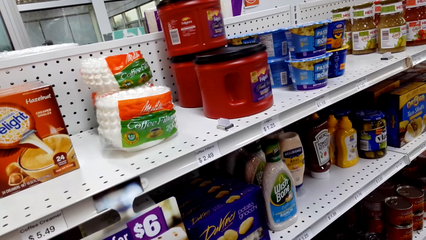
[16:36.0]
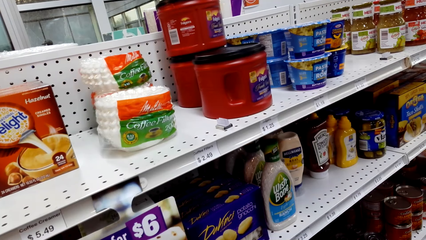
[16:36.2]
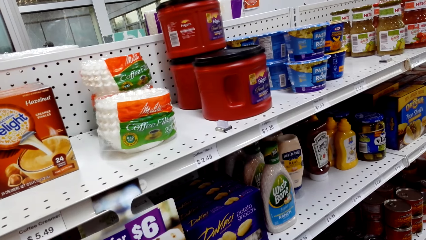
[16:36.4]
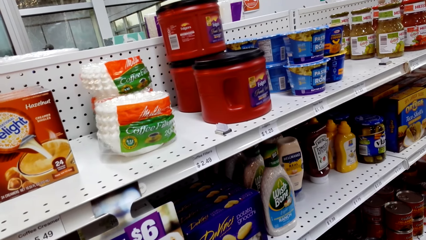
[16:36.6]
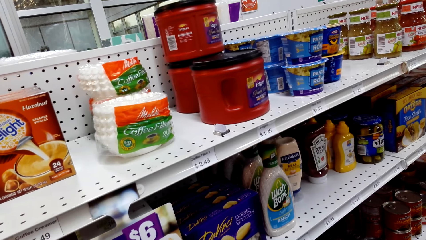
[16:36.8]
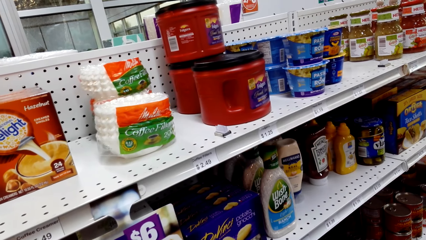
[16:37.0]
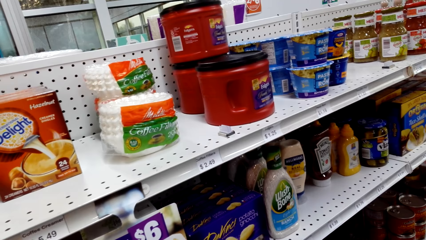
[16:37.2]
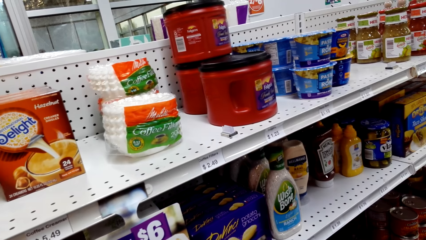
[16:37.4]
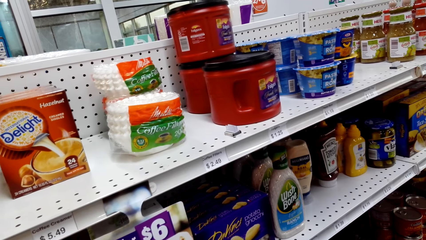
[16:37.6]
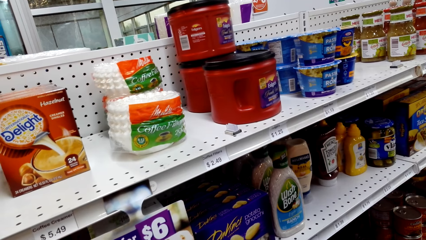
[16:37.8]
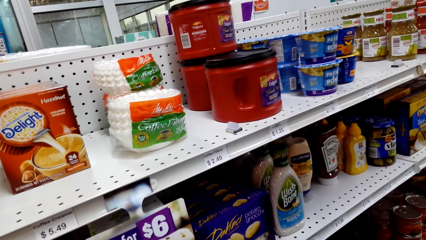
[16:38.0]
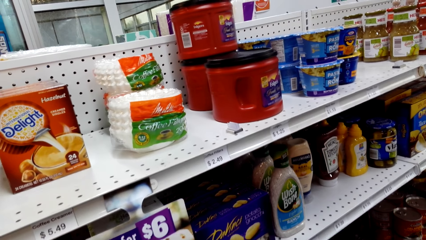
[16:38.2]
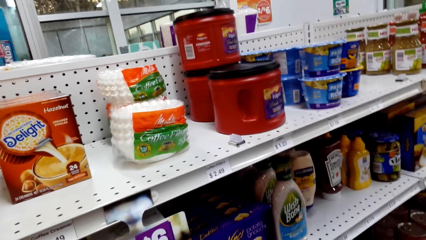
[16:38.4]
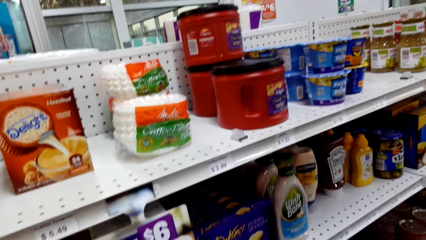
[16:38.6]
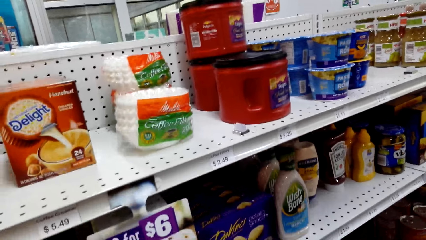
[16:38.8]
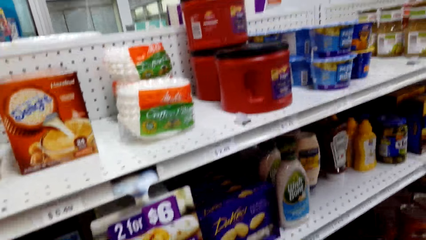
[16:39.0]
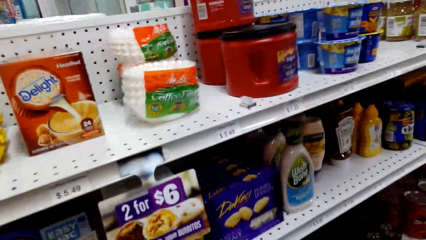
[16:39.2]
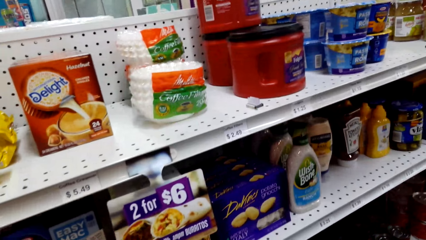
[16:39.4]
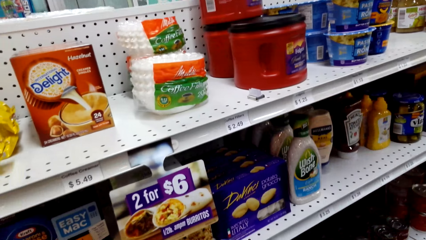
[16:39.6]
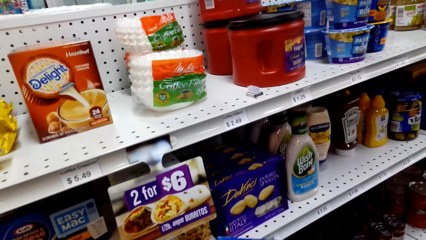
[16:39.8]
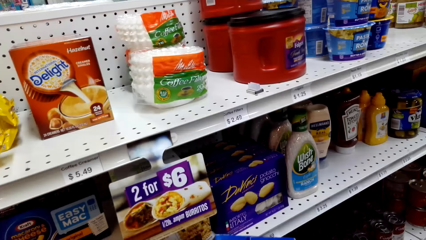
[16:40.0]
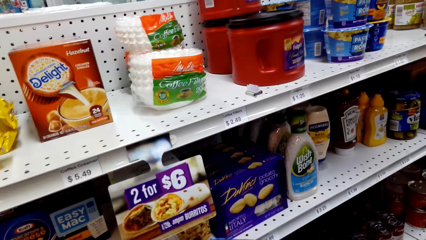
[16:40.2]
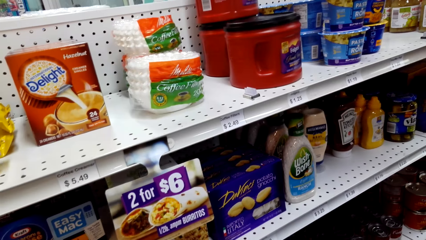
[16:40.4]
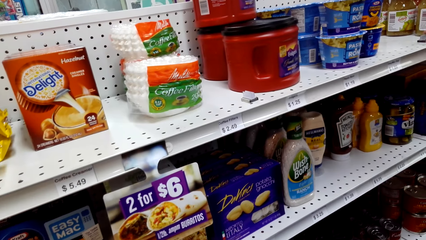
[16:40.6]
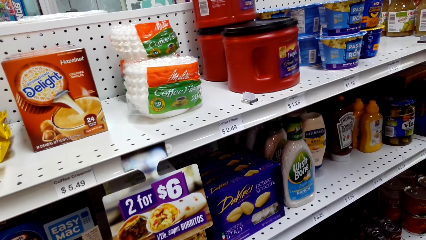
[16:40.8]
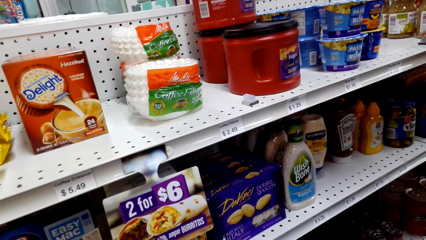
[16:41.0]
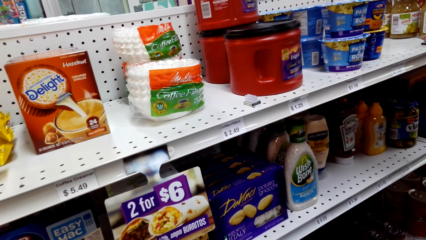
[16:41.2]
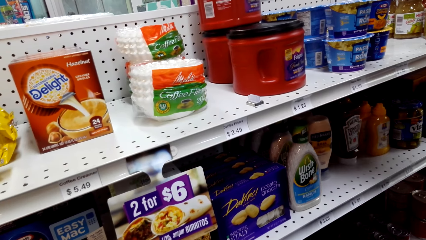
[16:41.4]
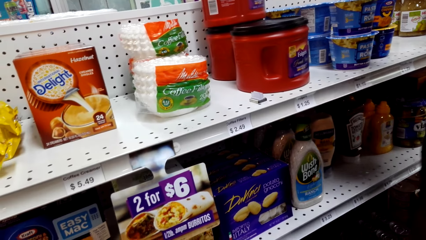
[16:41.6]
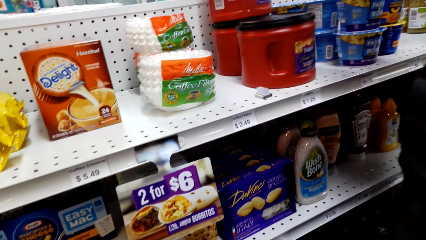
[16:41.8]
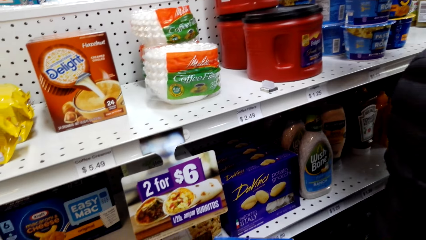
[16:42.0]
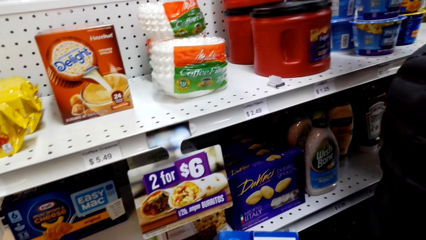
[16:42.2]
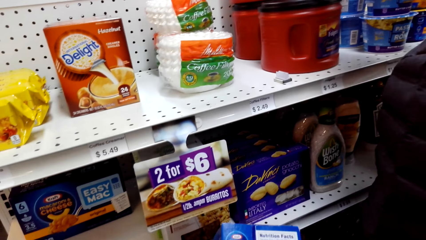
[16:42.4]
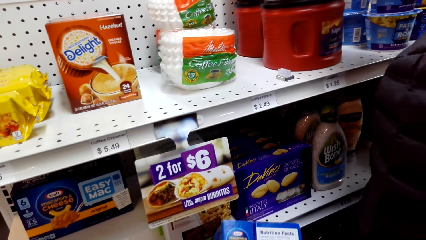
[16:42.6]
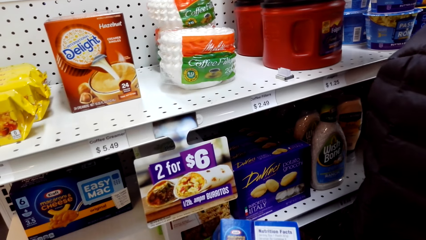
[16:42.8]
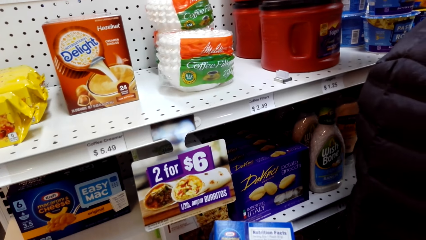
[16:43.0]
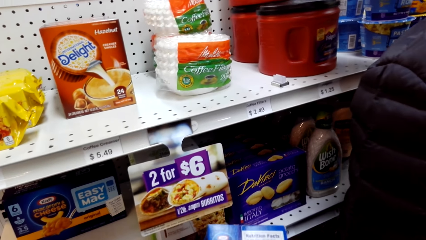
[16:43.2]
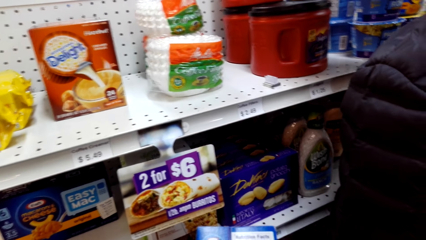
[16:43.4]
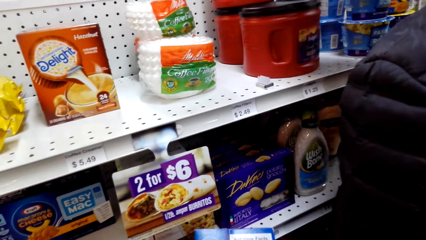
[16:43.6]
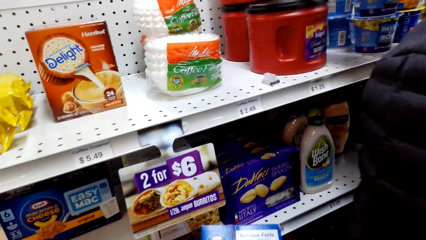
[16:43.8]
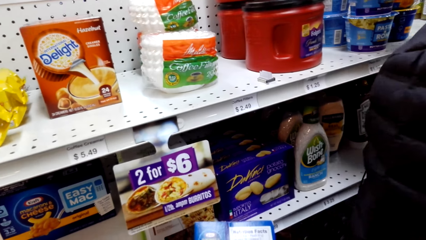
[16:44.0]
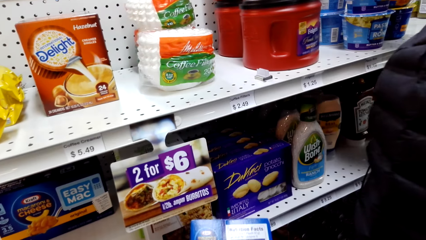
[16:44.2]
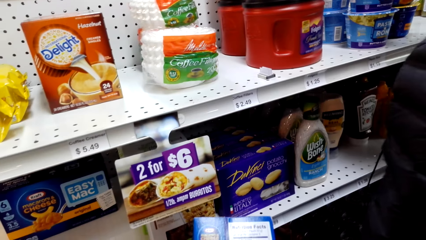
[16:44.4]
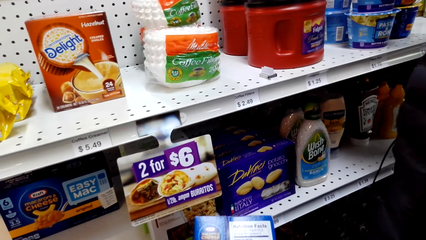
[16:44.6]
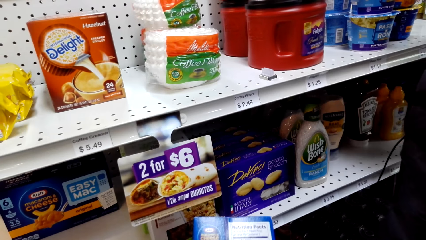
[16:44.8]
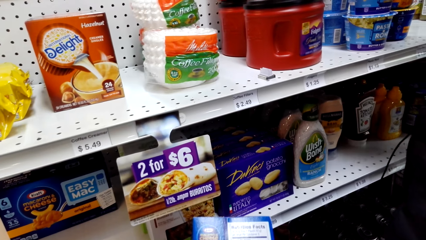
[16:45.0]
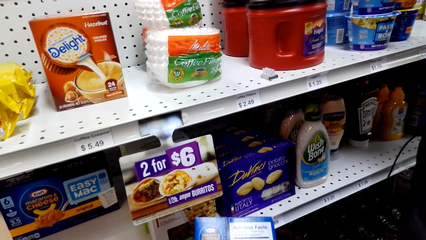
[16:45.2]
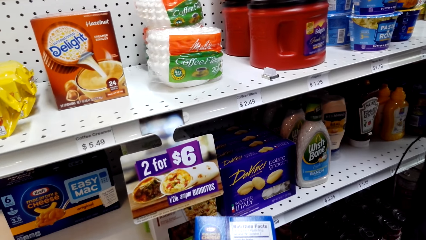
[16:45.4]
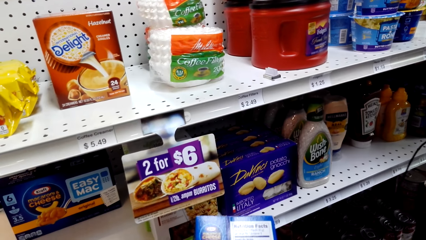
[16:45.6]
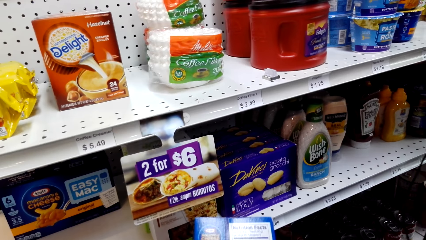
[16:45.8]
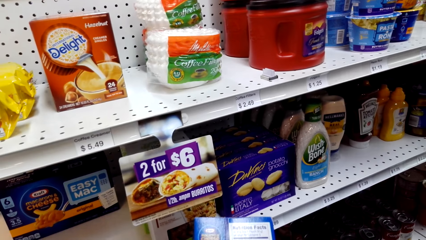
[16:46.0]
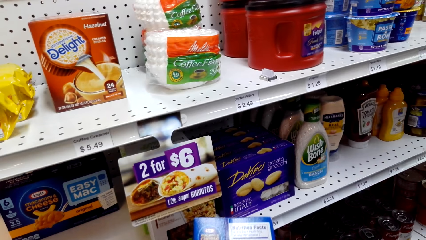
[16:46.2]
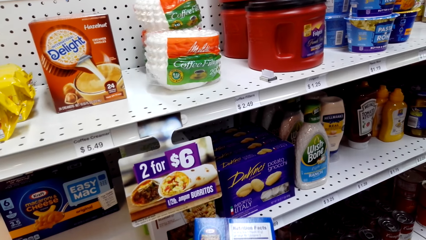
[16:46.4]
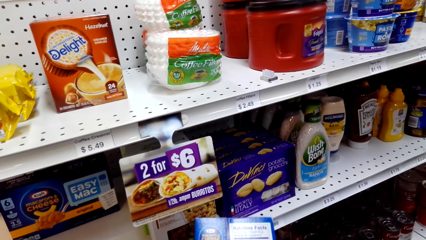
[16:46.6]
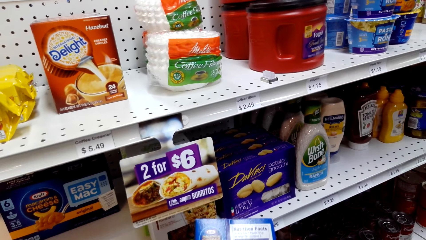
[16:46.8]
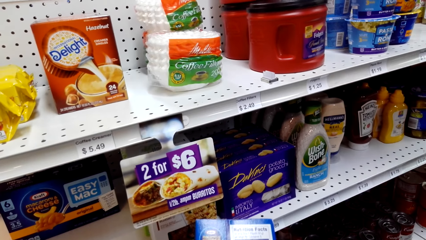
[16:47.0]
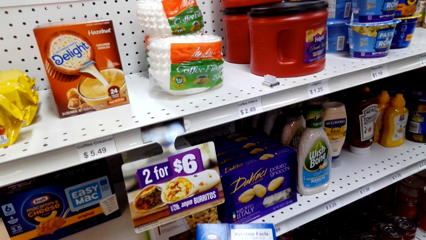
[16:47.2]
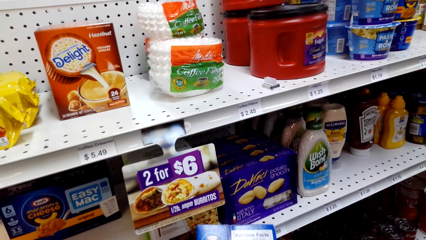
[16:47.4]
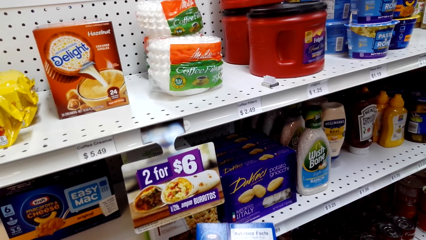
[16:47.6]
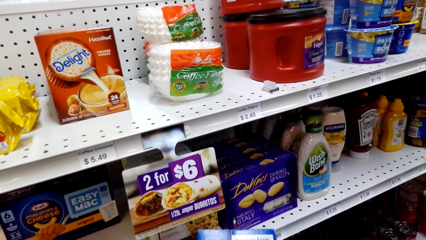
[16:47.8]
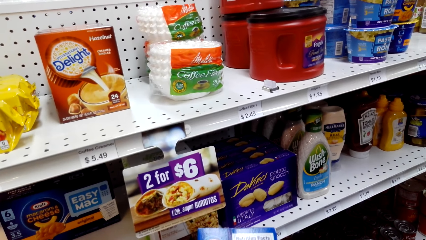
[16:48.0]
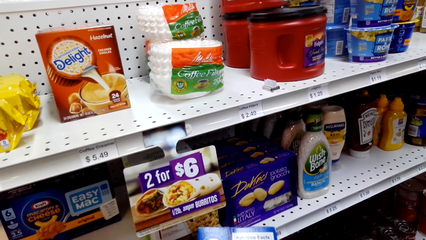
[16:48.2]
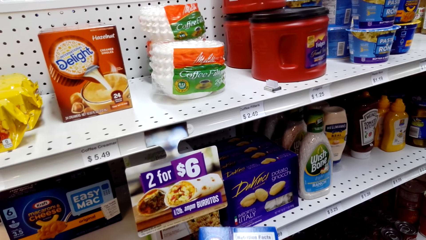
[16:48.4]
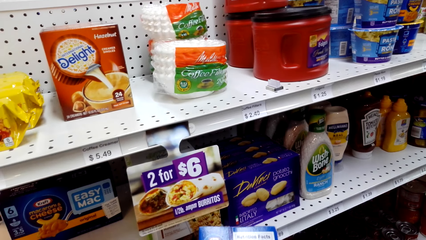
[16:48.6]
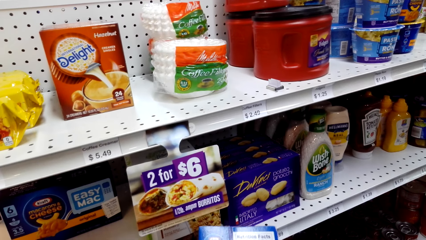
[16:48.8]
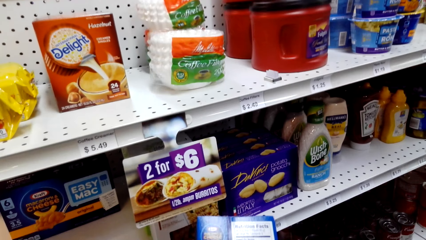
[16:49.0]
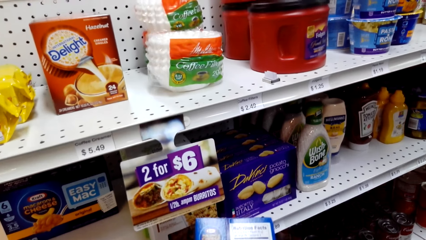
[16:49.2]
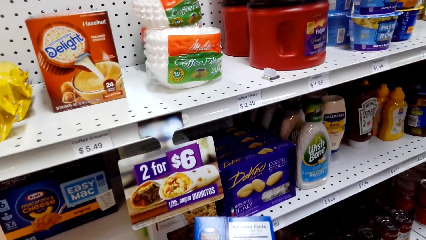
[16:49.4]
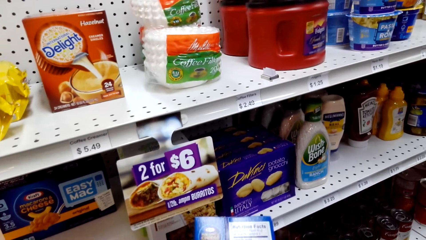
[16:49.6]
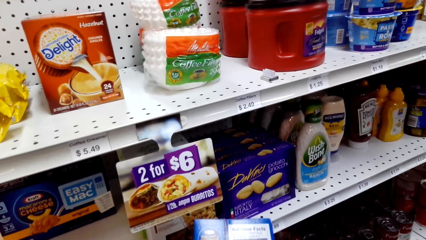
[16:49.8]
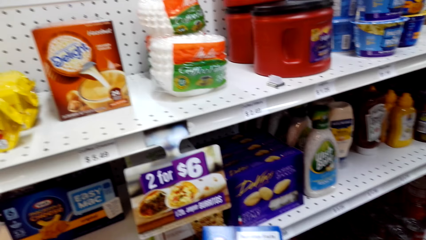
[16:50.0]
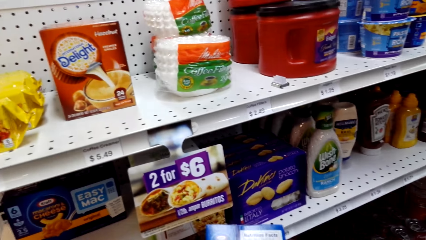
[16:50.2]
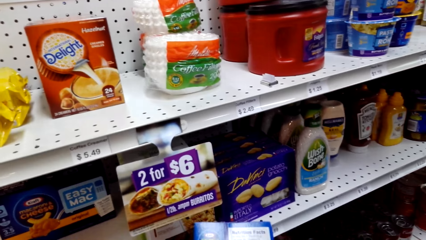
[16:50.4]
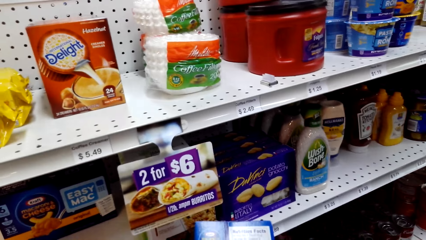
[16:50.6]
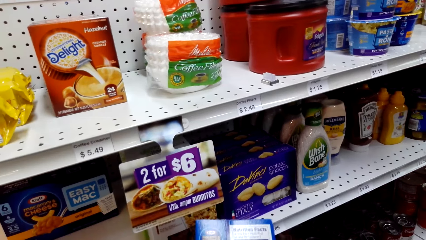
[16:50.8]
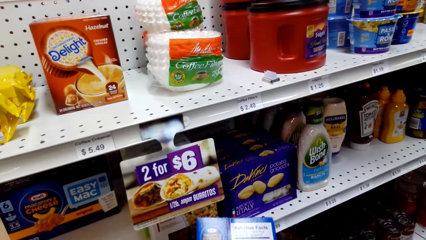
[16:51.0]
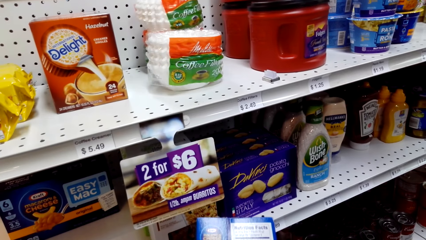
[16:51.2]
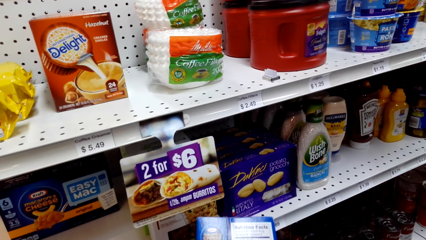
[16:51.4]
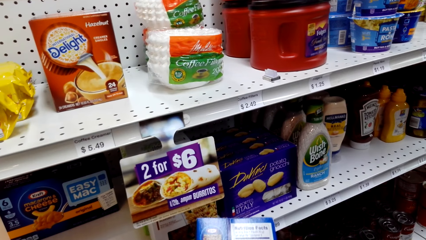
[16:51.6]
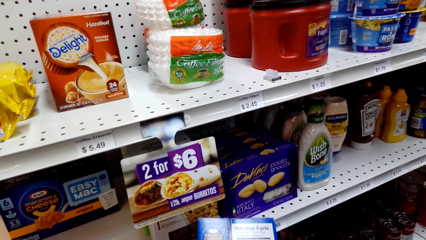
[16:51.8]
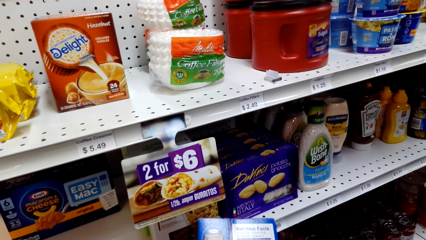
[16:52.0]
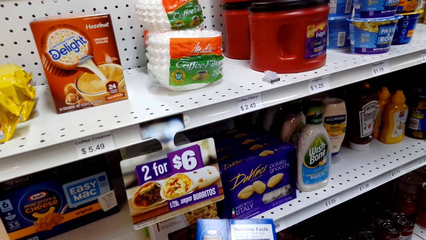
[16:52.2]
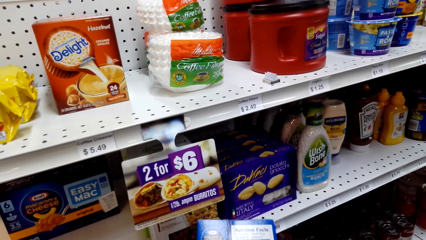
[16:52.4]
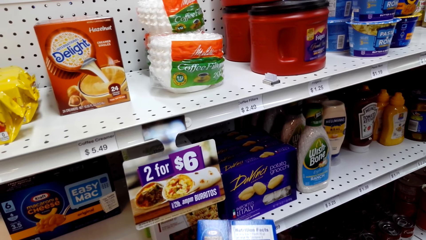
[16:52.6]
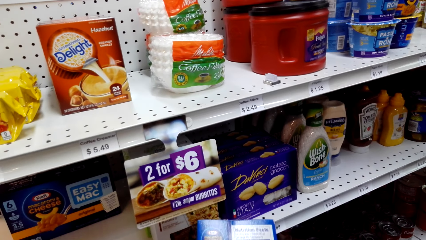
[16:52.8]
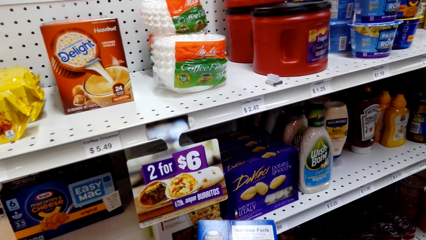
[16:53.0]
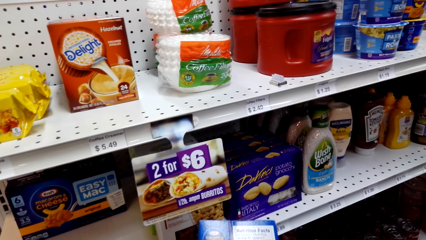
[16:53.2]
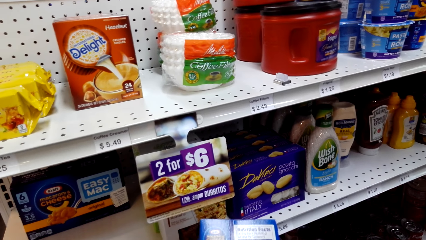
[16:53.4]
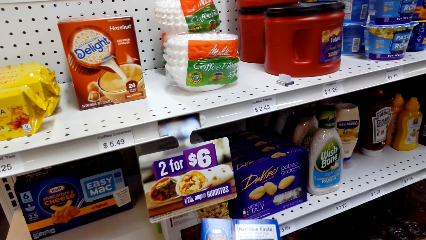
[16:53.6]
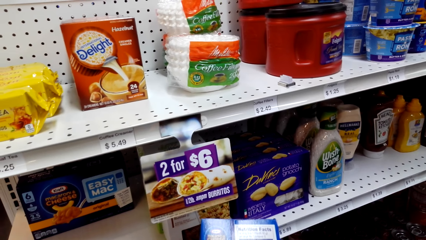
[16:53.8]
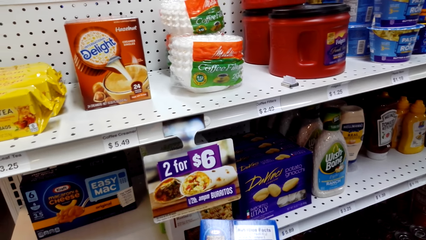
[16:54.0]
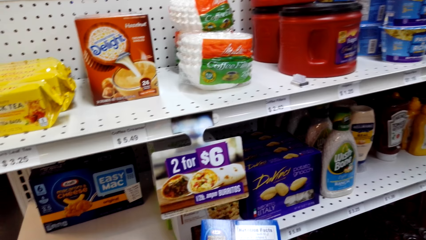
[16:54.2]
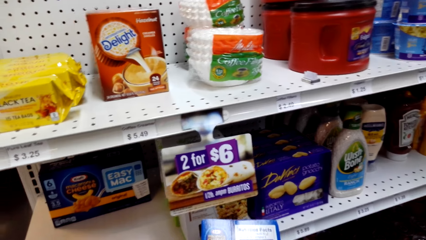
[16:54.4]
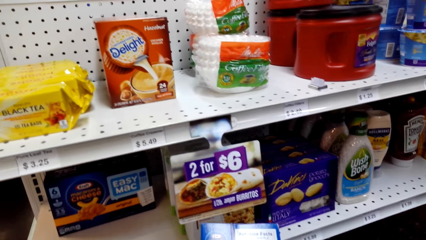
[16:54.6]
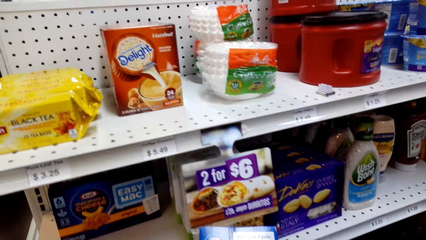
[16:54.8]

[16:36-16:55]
The camera wearer looks around. A person shops with the camera wearer in the supermarket. The camera wearer reads the packet of snack on the hand. The person walks around. The camera wearer reads the packet. They look around.
